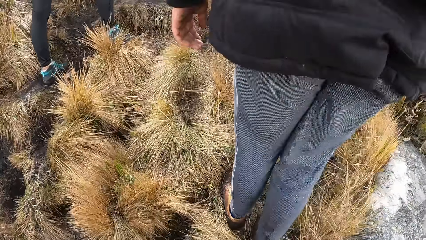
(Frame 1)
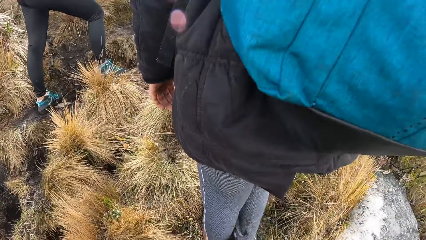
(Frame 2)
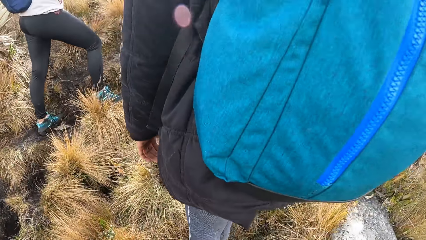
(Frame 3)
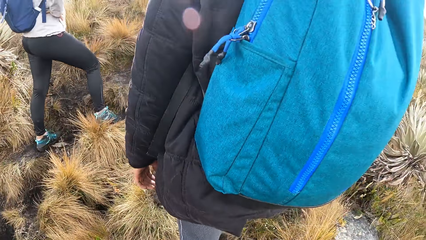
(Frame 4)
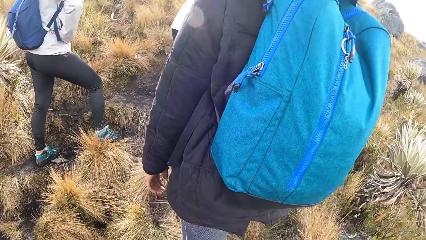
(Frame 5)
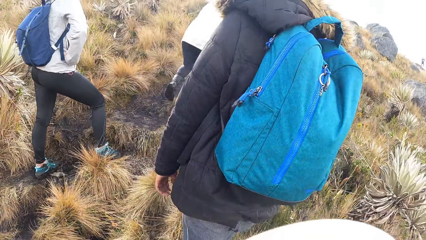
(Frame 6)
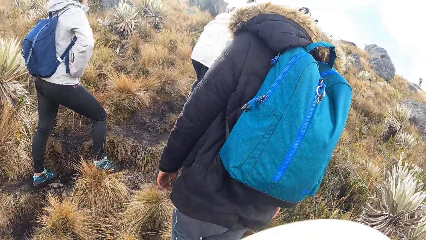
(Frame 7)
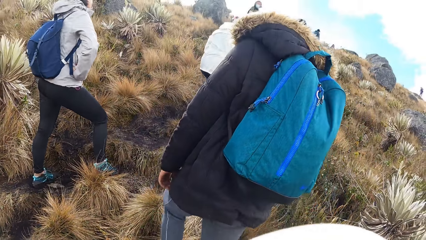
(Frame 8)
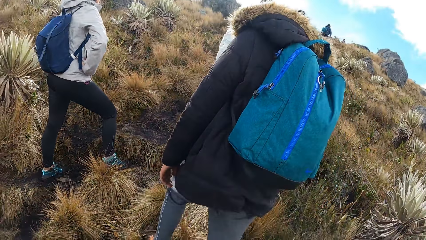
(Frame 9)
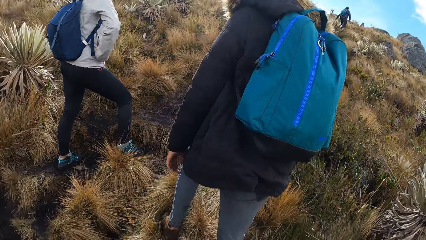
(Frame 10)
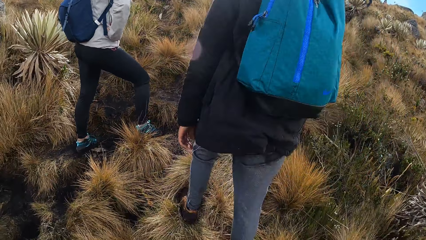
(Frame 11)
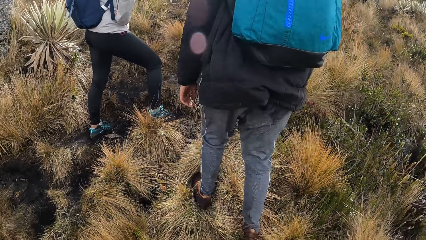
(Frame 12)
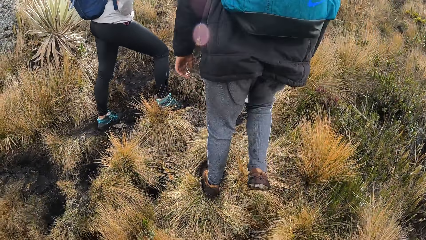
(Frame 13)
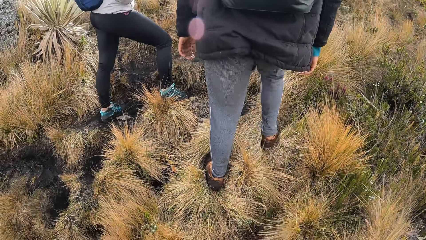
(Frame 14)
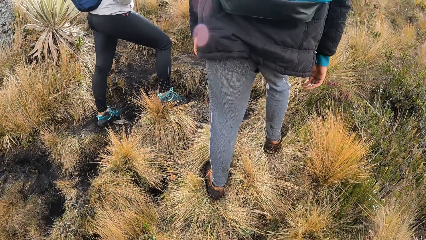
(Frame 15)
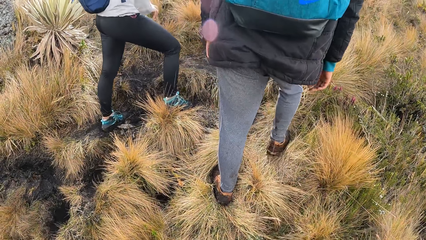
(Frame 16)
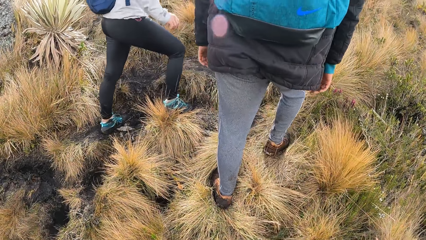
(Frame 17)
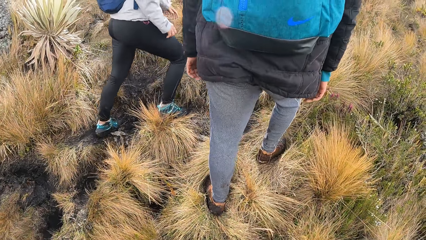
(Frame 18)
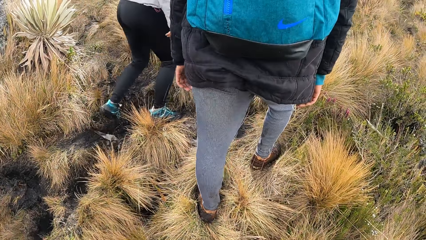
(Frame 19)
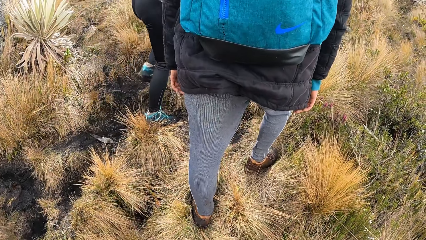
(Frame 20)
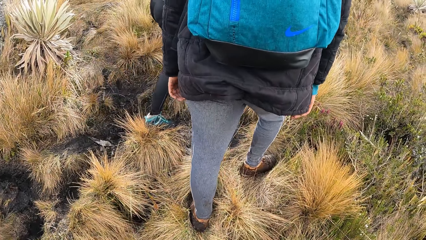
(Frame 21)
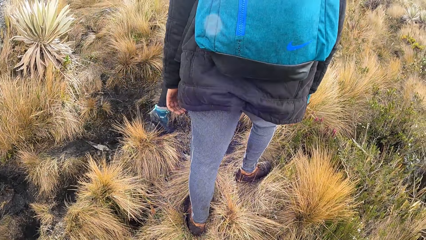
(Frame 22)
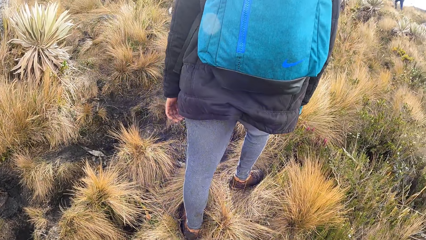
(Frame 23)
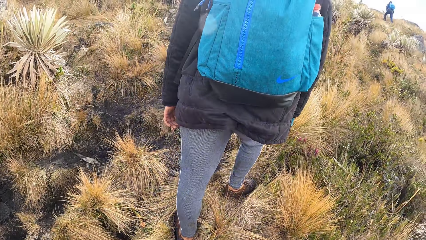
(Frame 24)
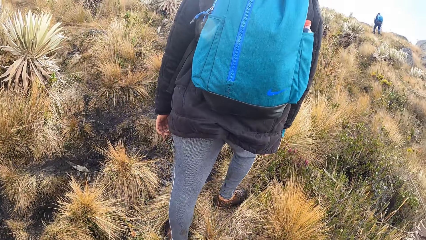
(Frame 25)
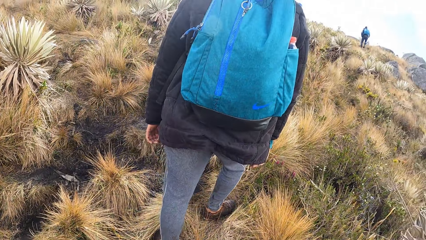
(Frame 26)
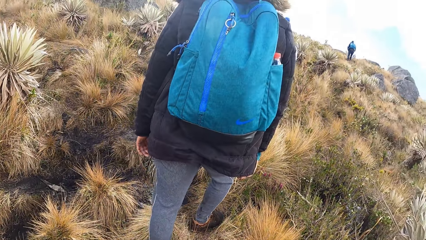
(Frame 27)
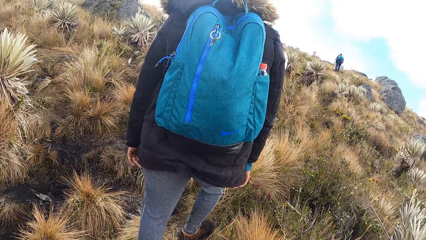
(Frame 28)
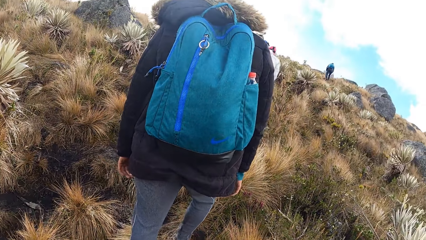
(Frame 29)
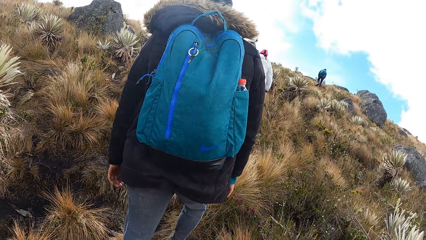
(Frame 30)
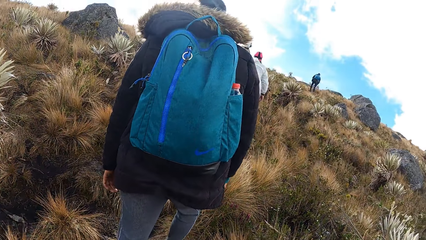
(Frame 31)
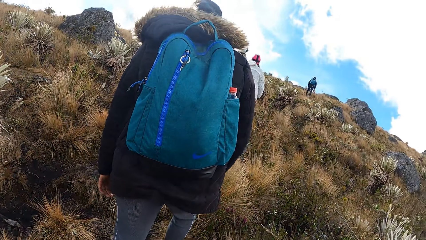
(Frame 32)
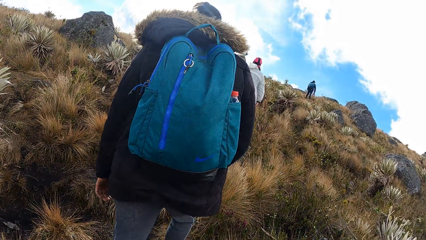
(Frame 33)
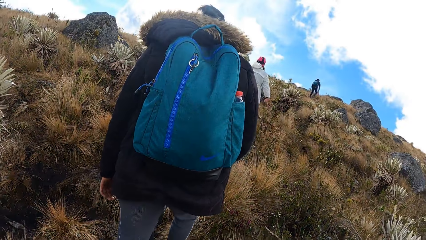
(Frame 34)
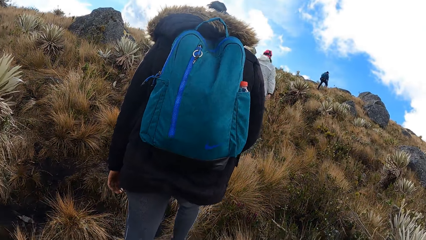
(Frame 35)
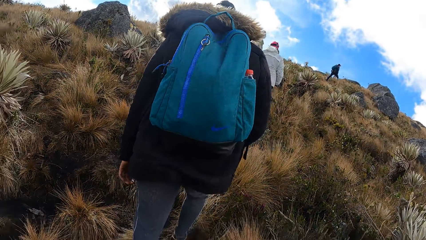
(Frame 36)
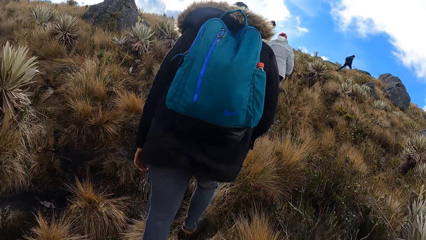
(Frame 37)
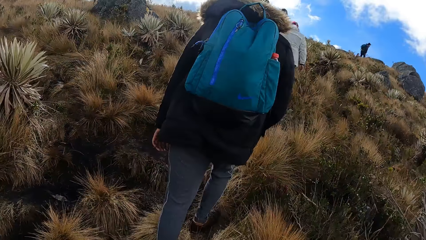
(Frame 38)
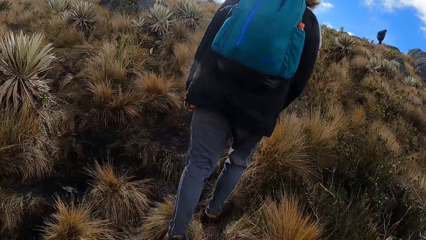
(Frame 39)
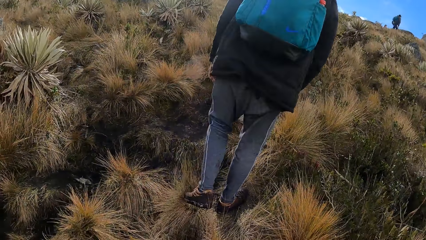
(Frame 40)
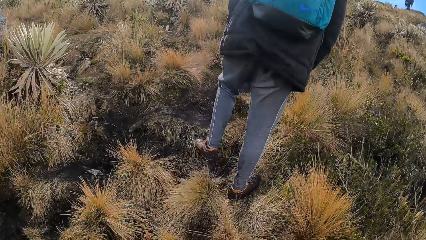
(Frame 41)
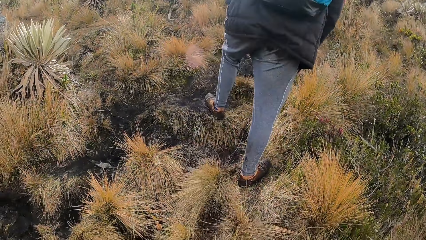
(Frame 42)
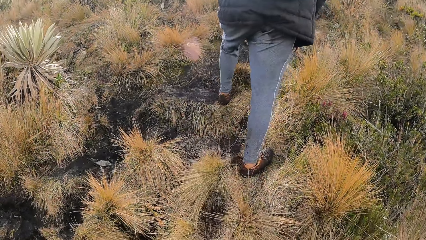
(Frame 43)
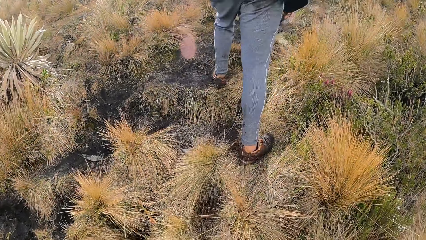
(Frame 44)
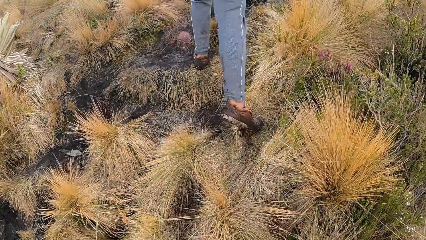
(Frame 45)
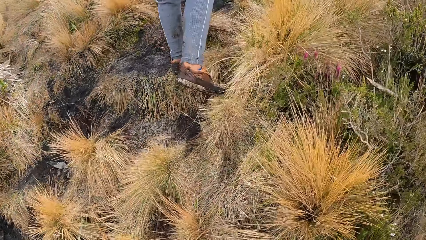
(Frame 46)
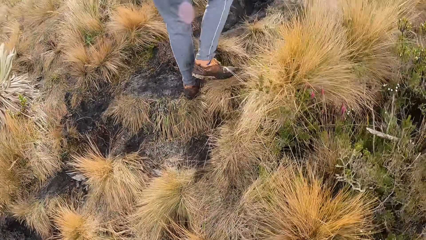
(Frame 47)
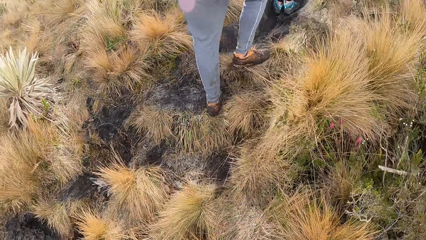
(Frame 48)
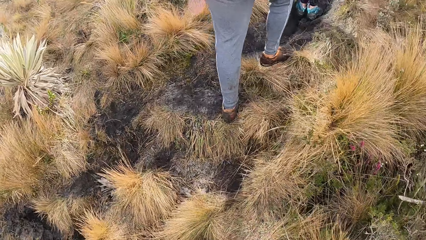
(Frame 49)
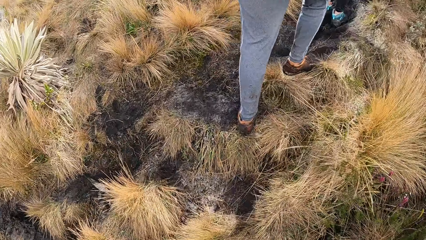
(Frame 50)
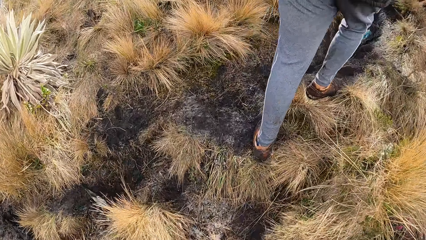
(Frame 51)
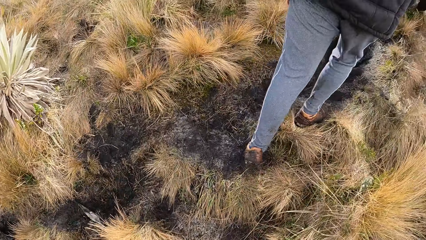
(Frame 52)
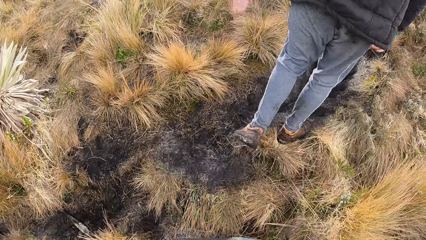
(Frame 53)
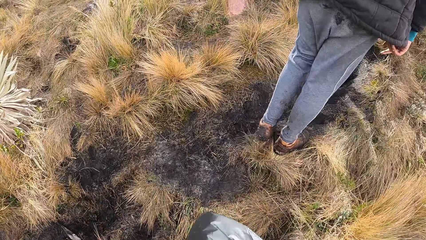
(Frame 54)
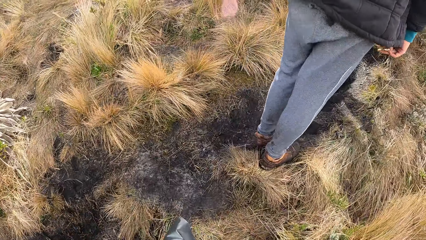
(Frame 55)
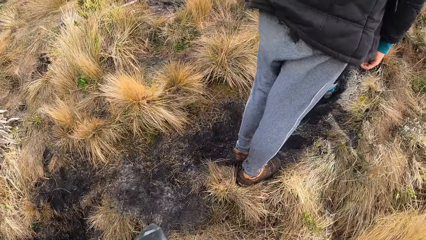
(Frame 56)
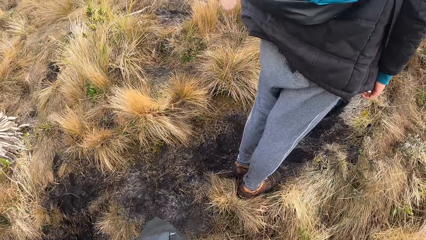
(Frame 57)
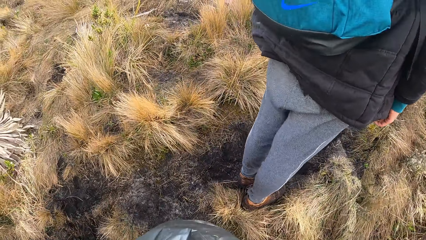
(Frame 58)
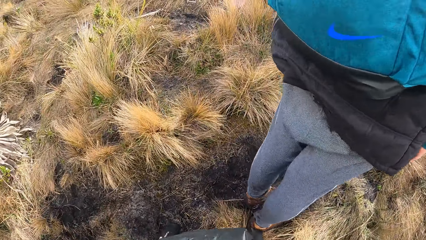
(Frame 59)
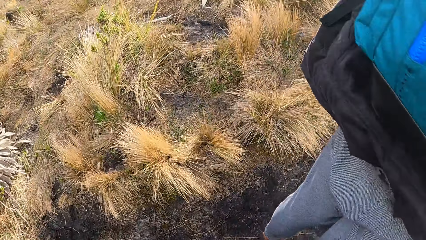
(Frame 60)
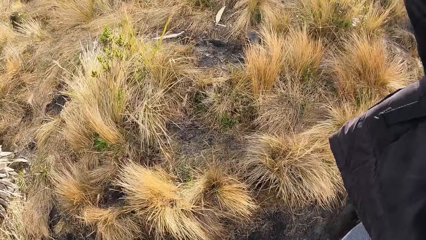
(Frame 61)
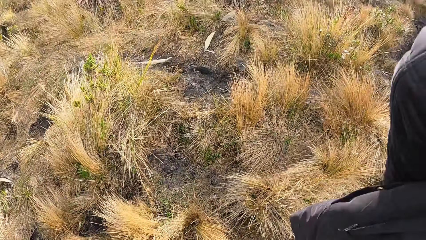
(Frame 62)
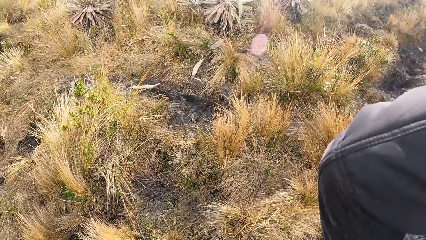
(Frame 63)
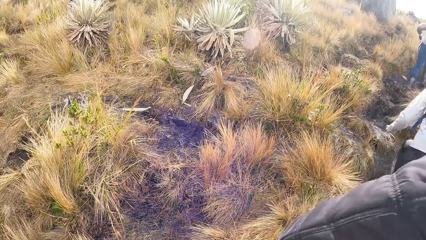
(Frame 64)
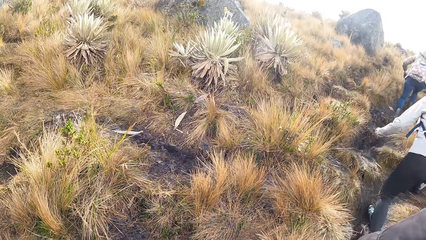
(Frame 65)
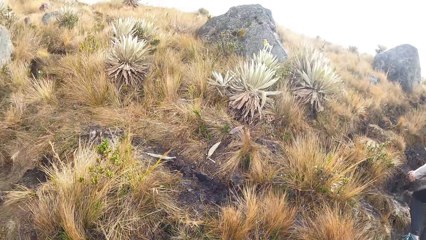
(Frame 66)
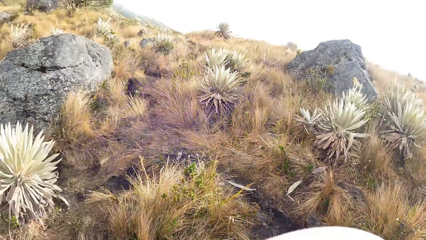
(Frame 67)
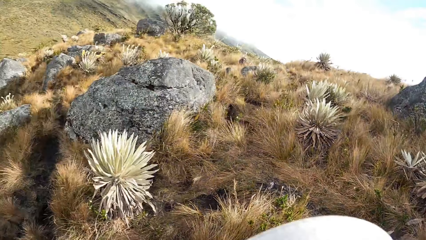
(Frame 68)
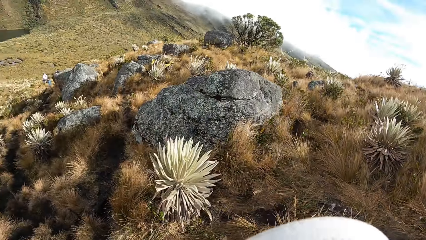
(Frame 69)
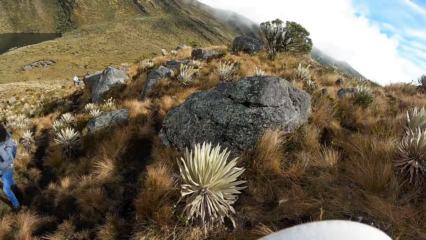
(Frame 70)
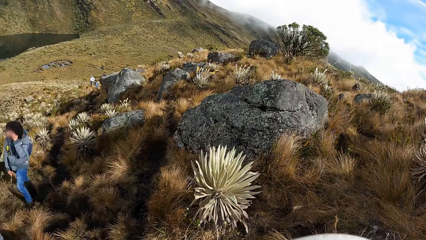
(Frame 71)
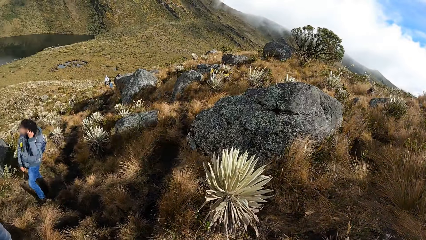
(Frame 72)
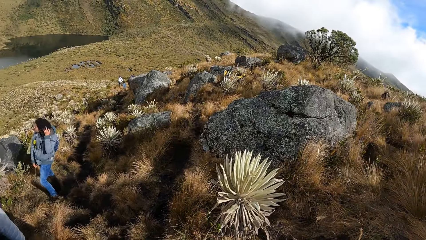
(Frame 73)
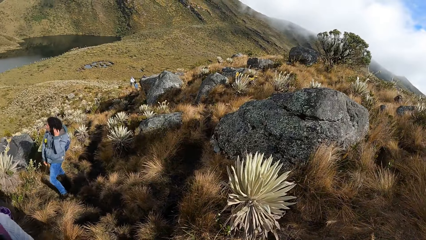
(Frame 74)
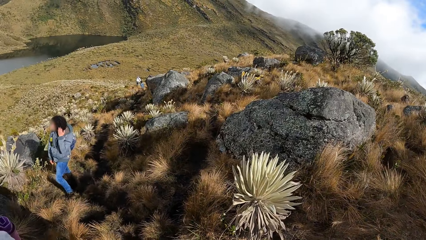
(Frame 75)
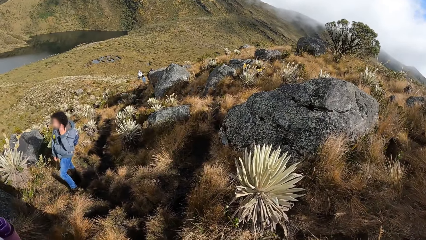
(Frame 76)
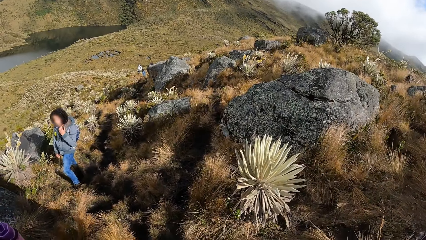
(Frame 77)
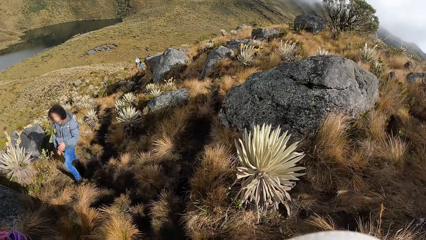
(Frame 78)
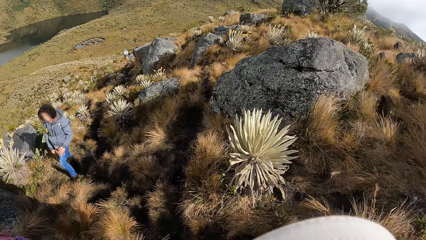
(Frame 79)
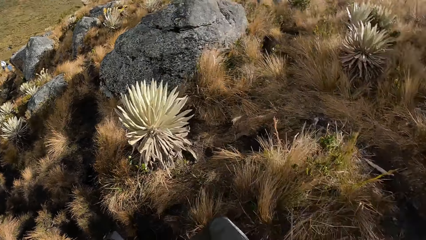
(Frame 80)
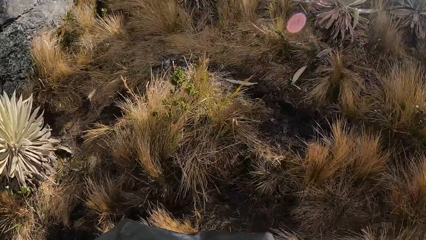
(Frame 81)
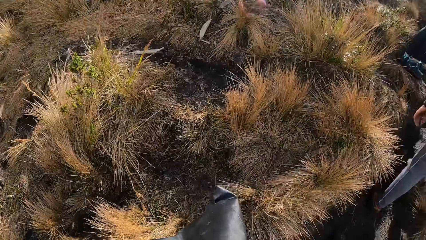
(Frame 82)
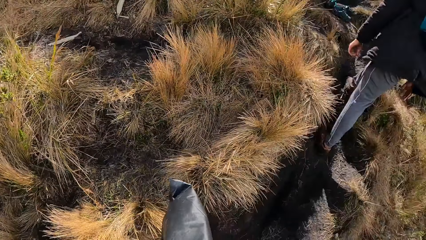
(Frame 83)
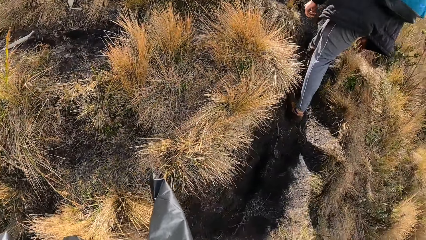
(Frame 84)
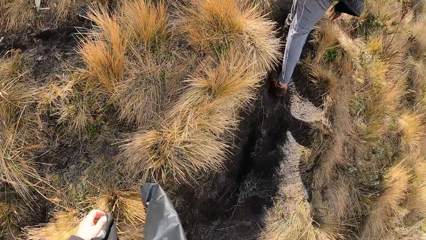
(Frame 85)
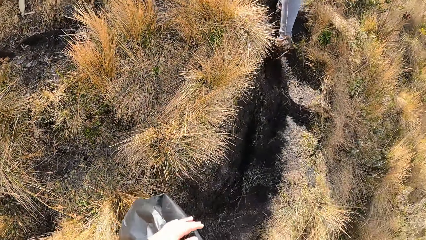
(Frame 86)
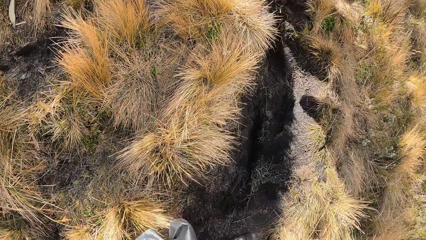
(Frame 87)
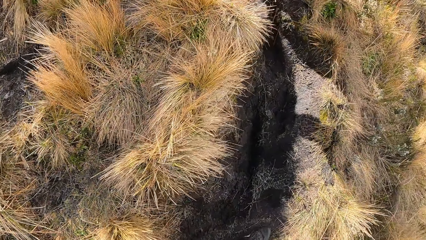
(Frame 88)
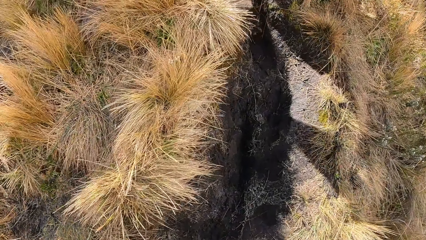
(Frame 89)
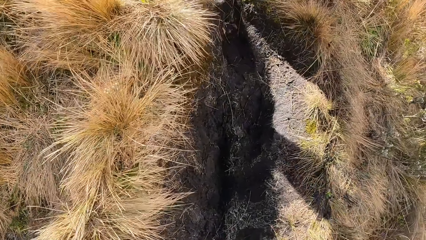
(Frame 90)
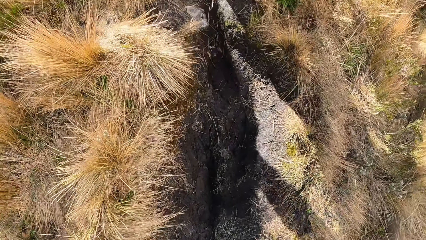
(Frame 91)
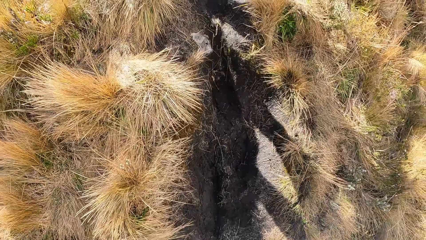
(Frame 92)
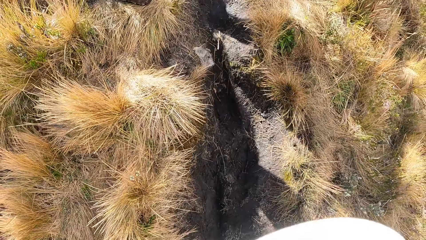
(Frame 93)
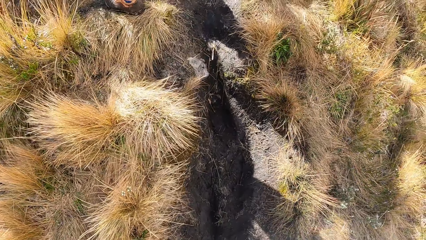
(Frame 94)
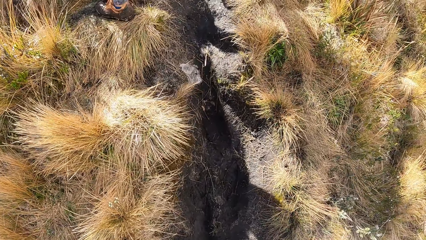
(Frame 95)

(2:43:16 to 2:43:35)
The camera wearer looks around. They move up the hill. They look around.
